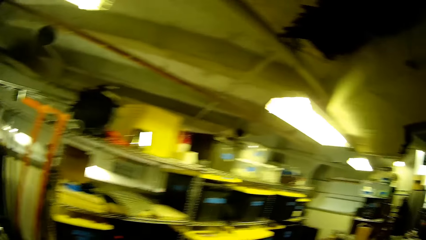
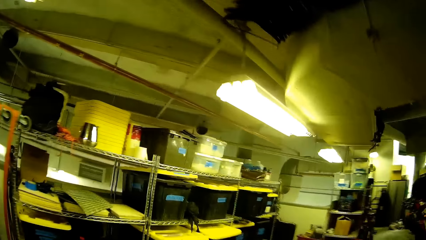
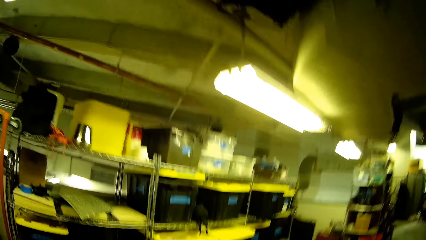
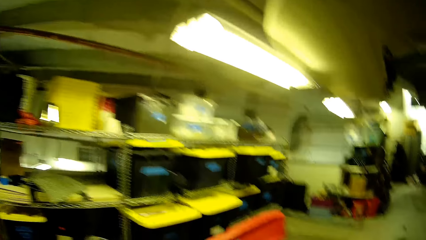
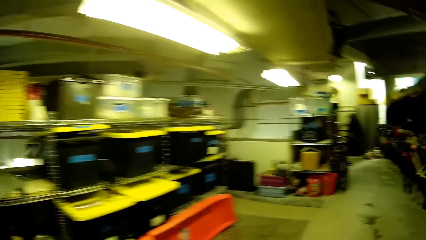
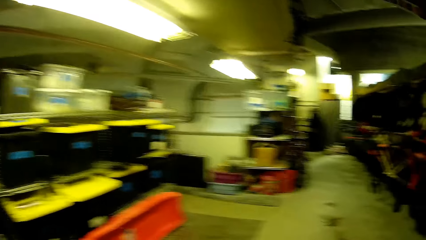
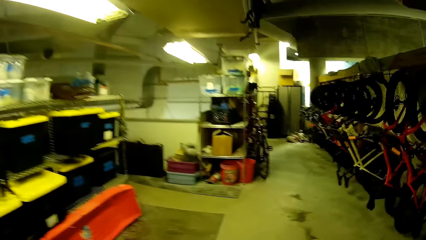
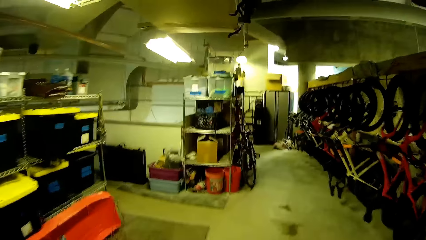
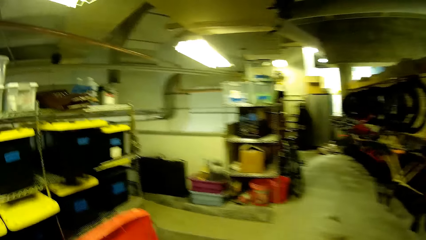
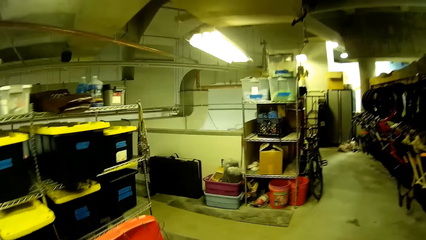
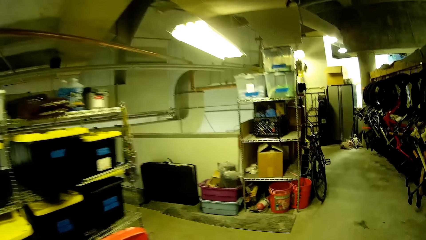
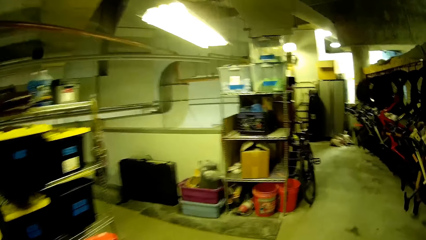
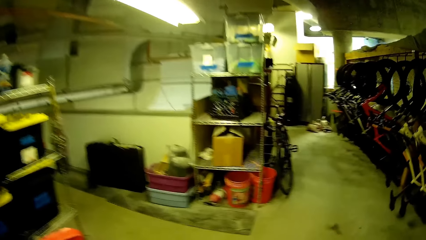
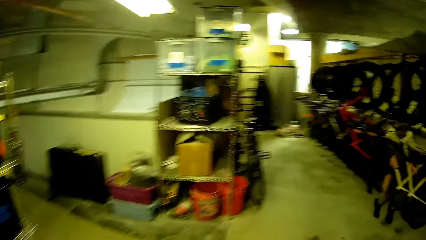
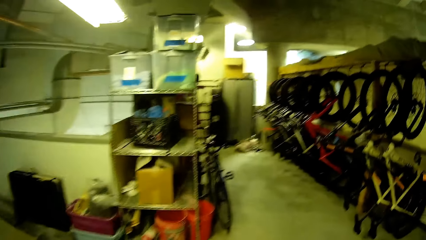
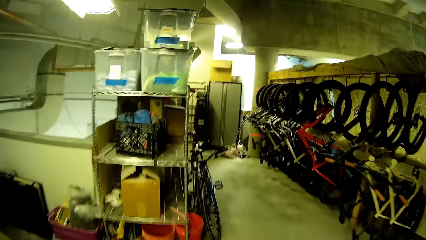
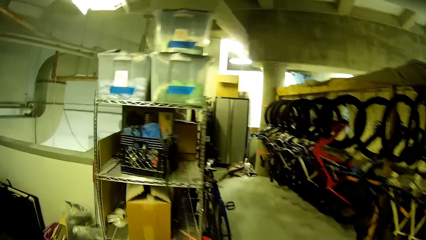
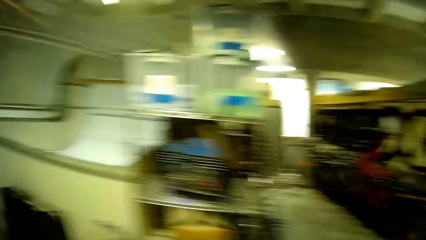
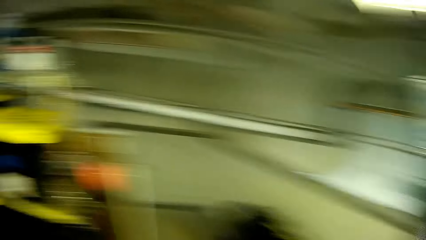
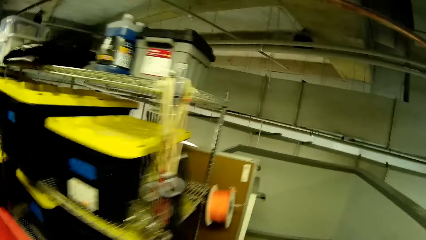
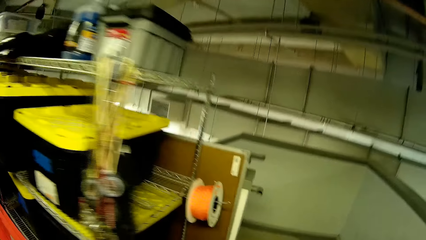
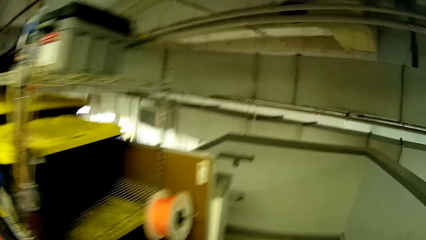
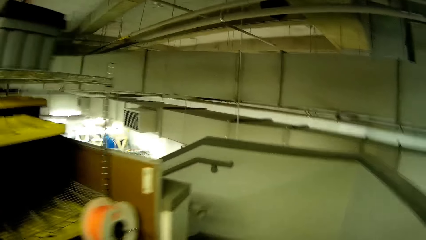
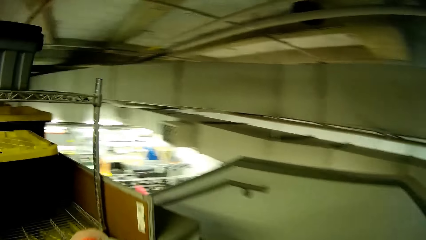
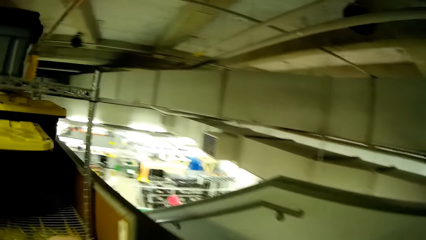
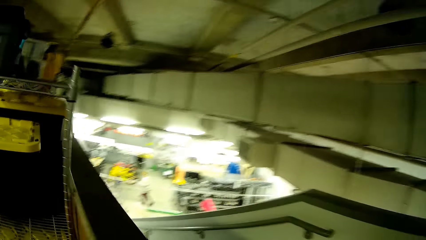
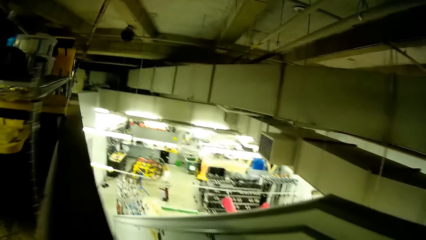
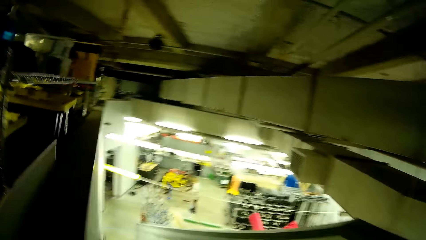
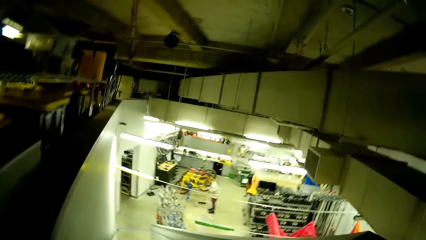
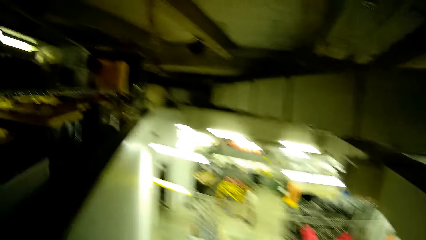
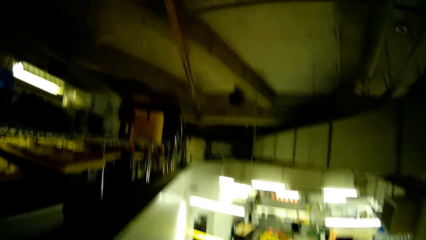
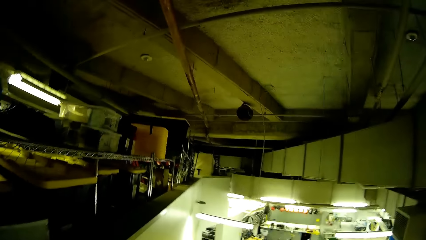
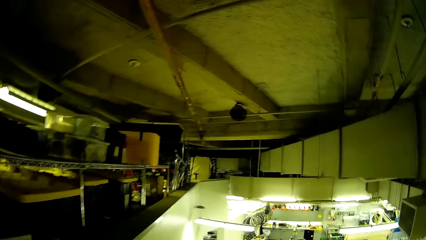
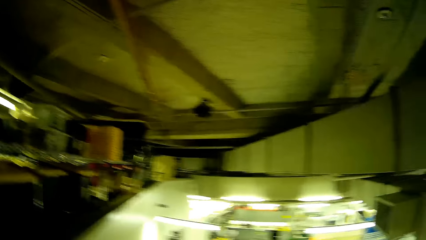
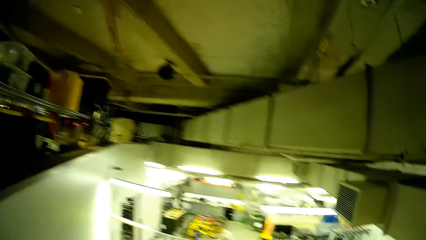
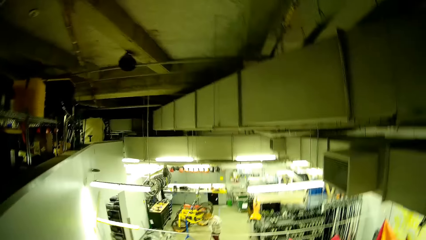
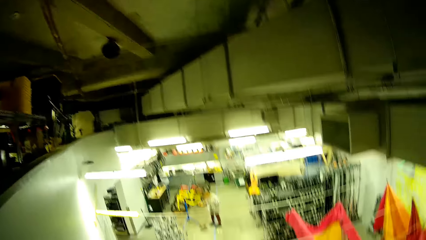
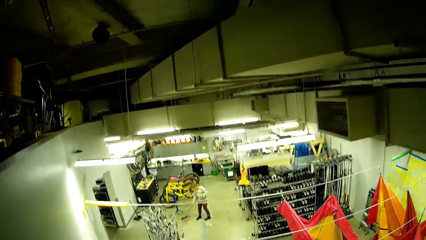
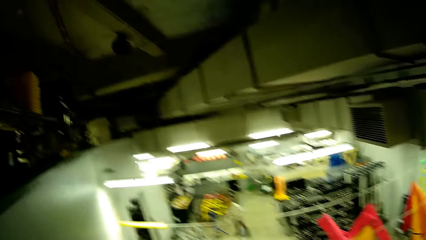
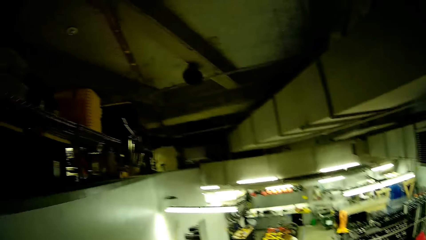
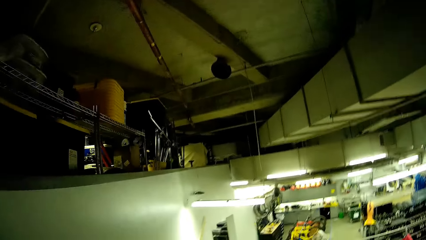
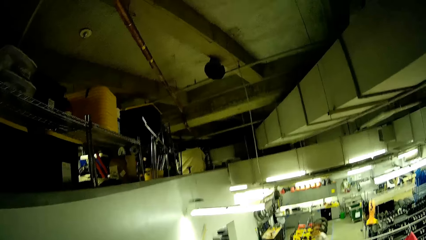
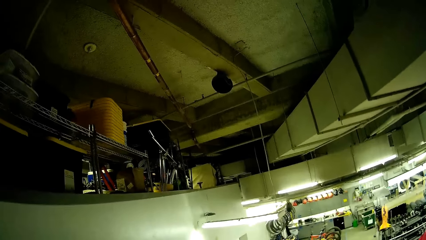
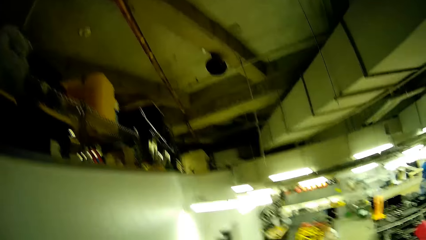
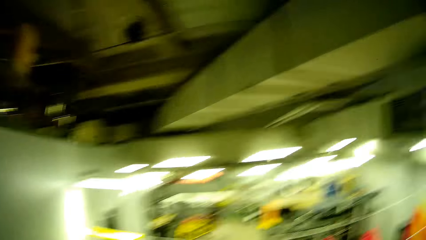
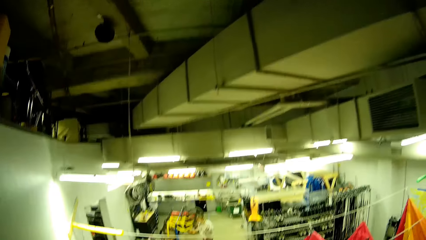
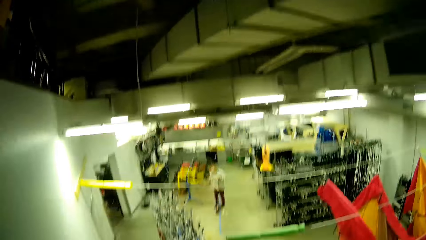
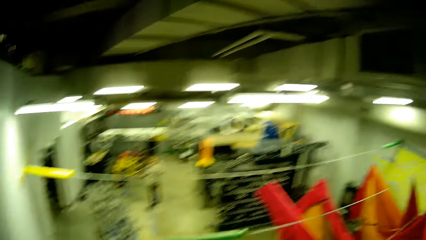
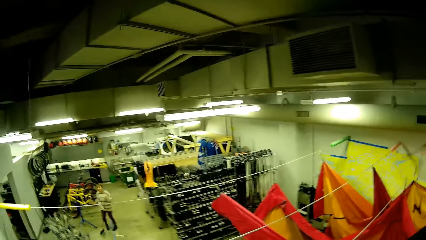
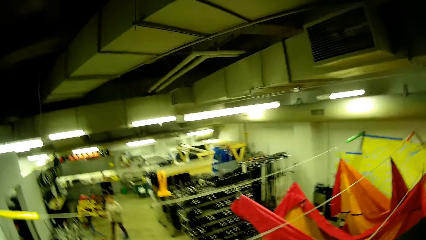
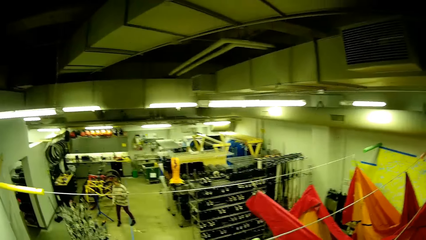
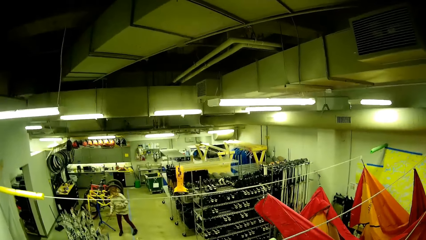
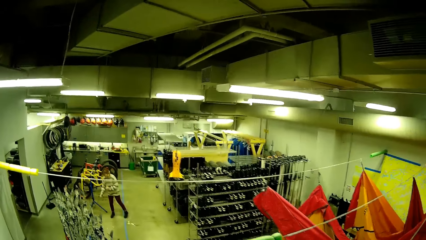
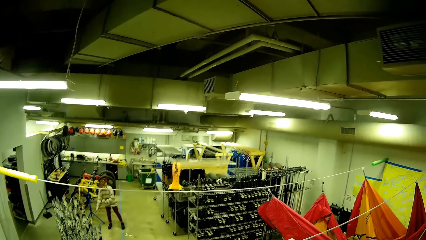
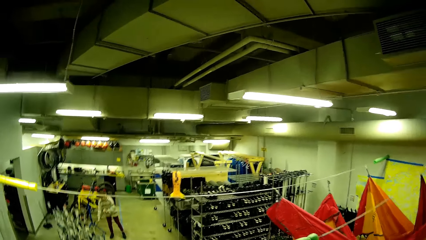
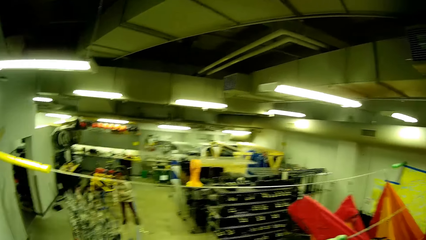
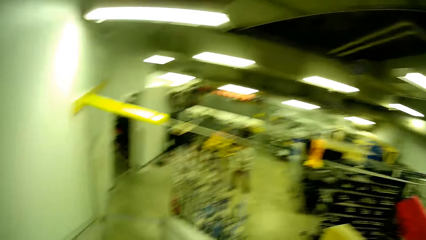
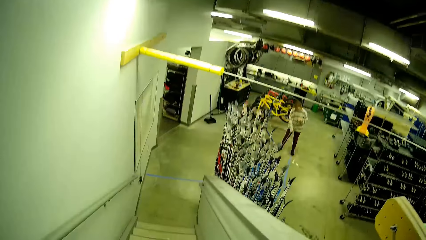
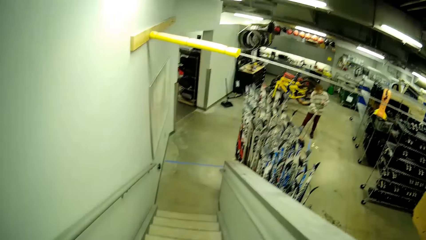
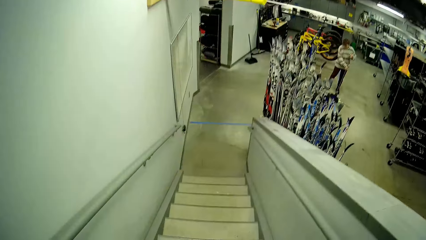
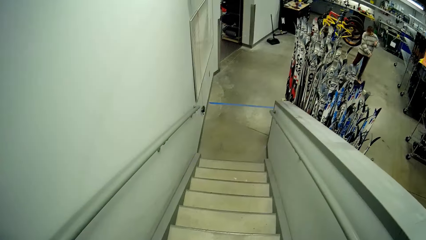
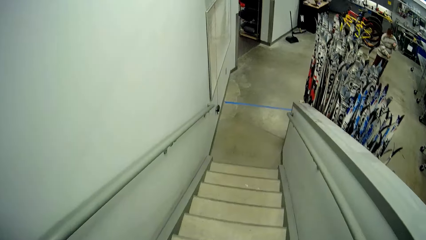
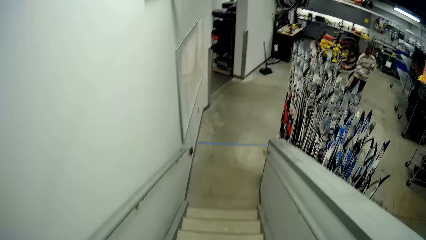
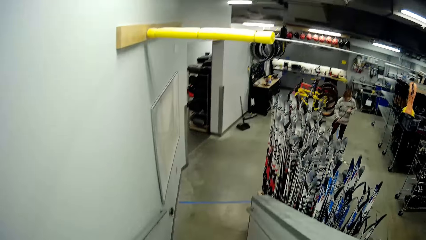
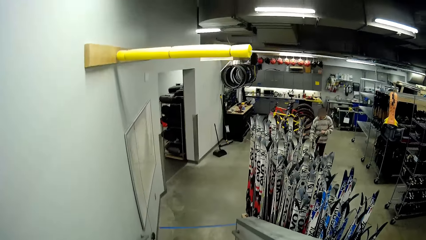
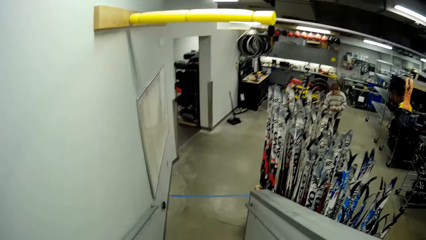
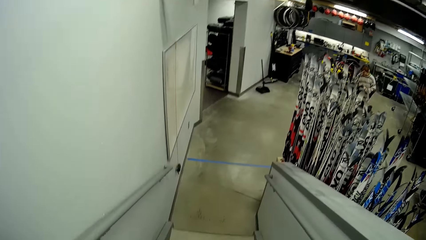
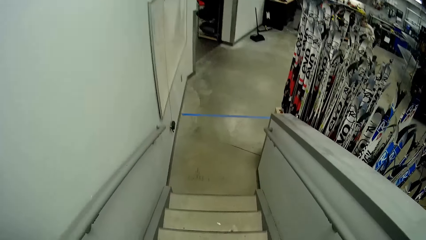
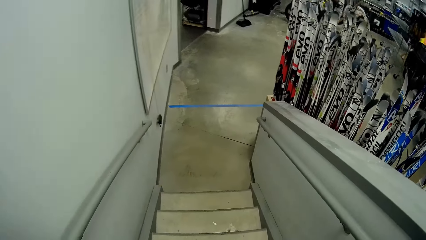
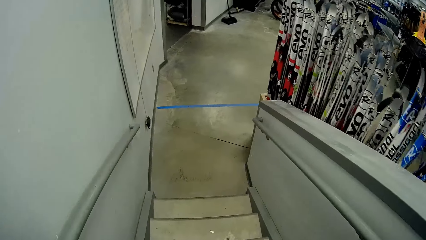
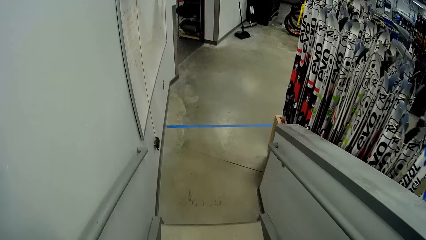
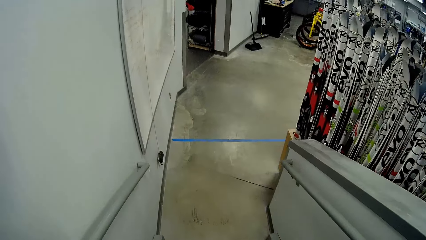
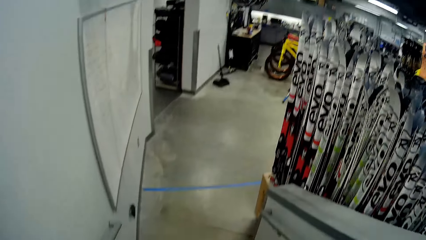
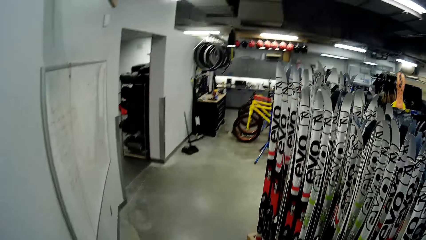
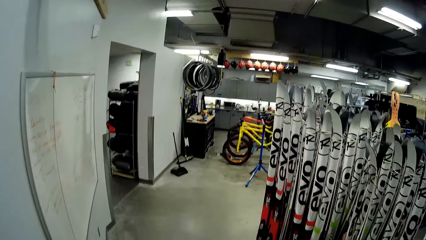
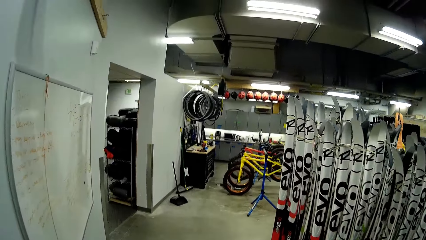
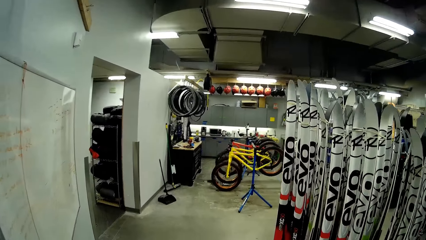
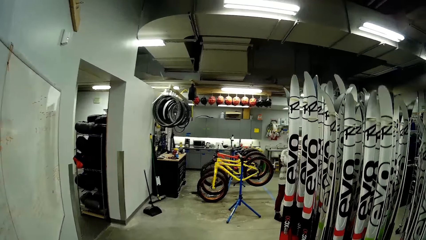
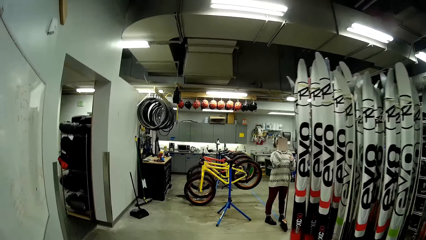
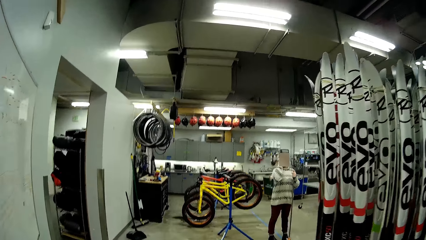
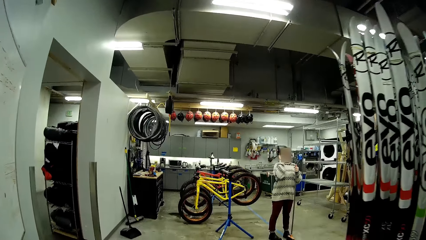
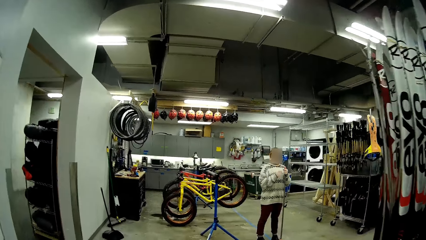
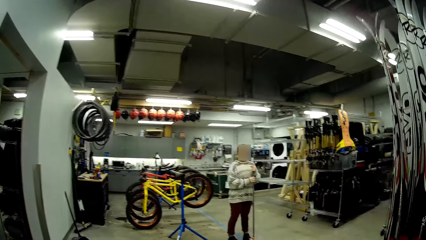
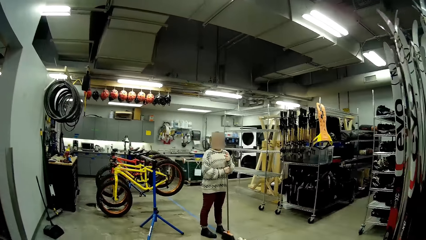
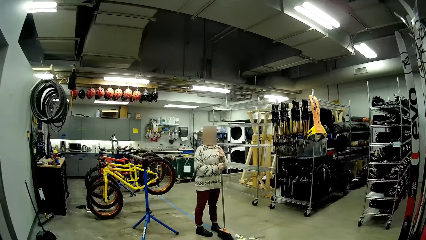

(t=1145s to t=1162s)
The camera wearer walks around the store. They stare in the room. They walk down stairs. A person sweeps the store. The camera wearer walks down stairs again. They walk in the room.
